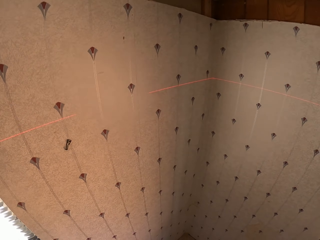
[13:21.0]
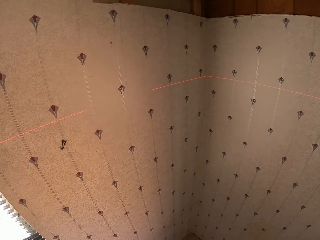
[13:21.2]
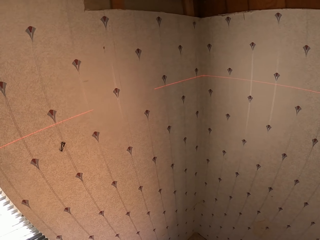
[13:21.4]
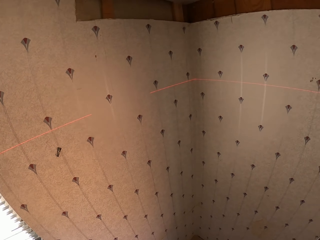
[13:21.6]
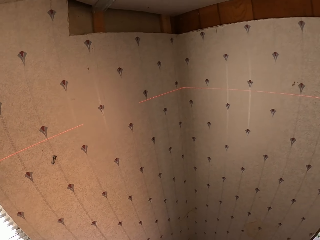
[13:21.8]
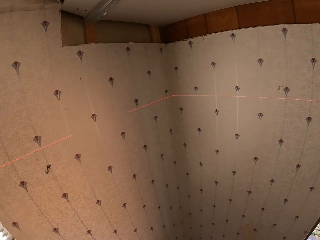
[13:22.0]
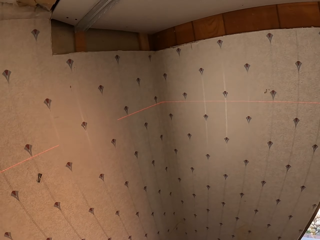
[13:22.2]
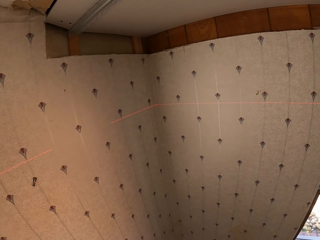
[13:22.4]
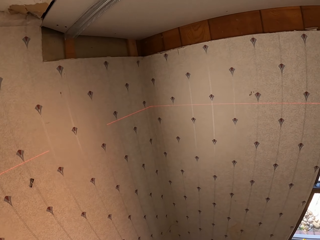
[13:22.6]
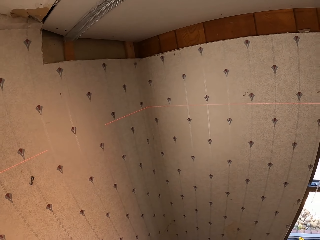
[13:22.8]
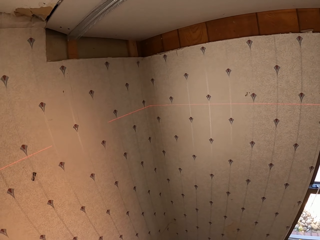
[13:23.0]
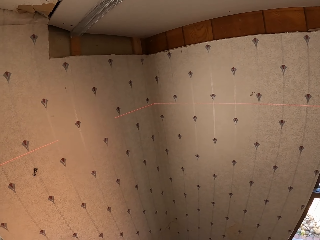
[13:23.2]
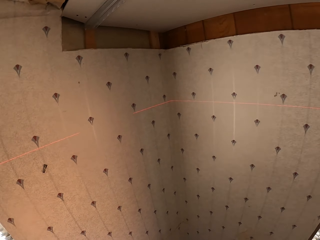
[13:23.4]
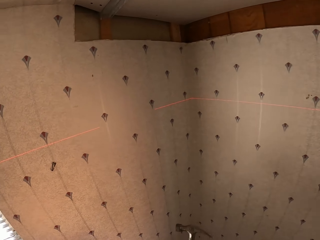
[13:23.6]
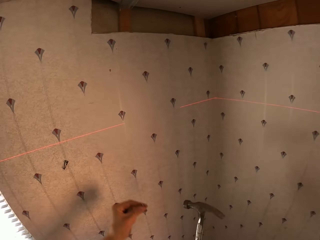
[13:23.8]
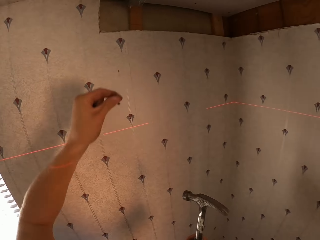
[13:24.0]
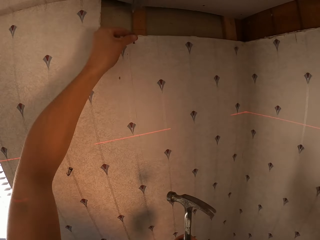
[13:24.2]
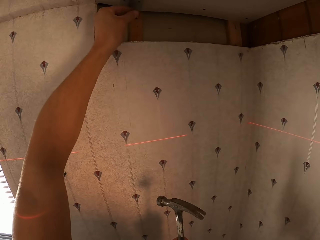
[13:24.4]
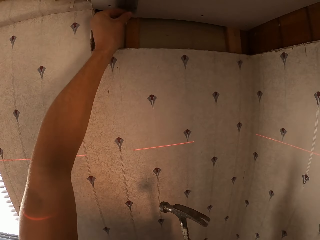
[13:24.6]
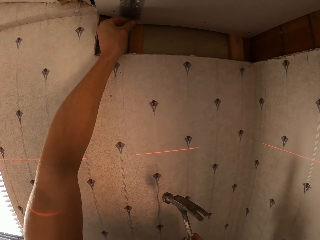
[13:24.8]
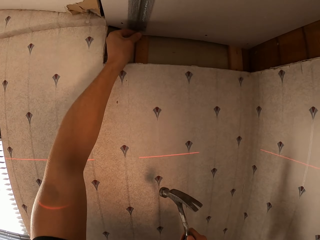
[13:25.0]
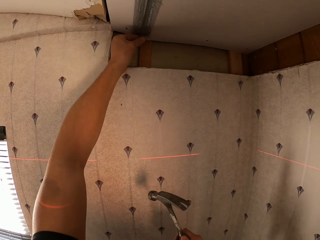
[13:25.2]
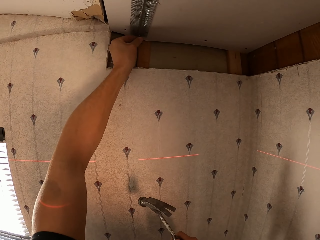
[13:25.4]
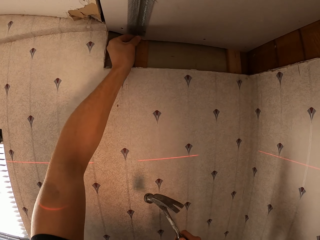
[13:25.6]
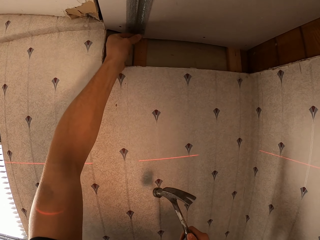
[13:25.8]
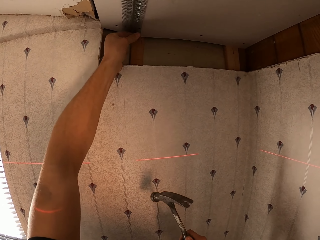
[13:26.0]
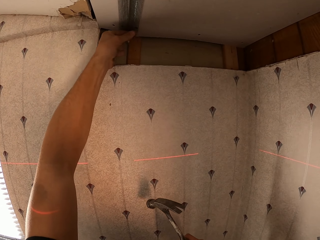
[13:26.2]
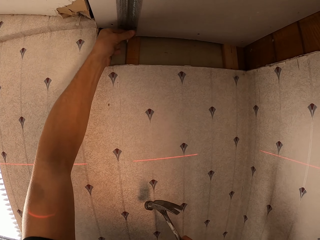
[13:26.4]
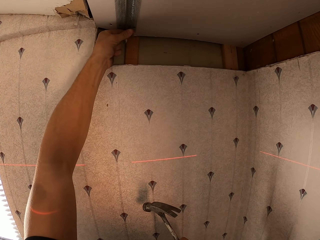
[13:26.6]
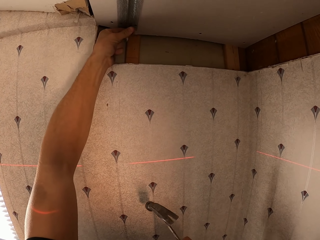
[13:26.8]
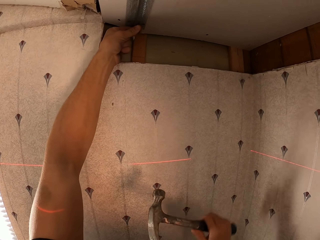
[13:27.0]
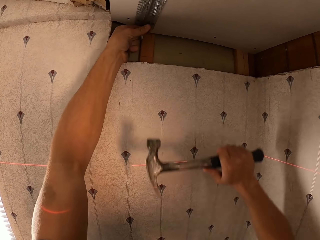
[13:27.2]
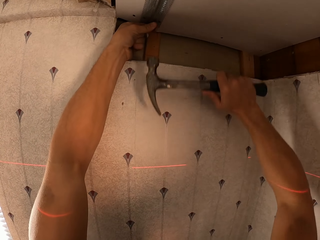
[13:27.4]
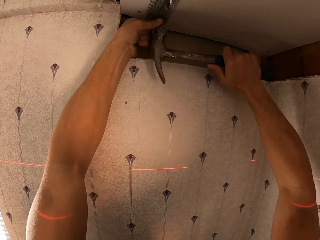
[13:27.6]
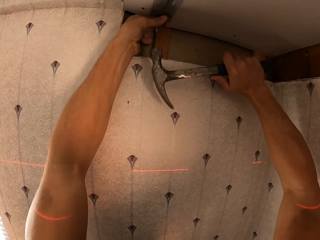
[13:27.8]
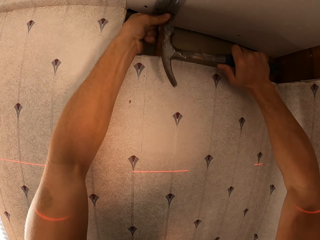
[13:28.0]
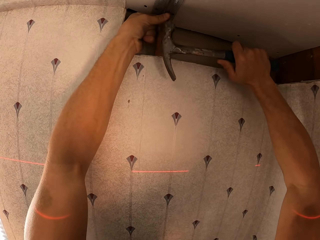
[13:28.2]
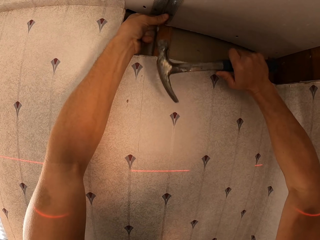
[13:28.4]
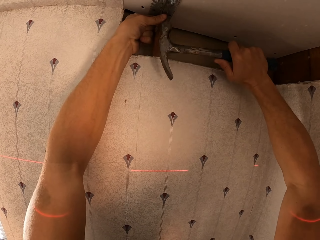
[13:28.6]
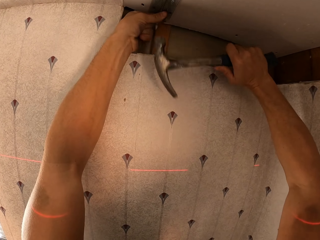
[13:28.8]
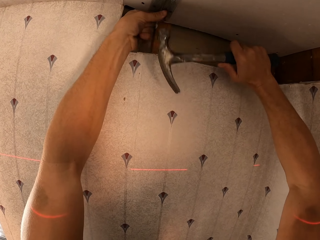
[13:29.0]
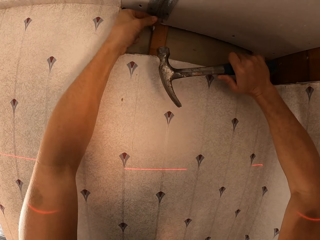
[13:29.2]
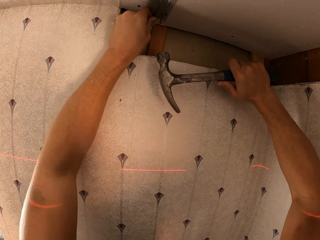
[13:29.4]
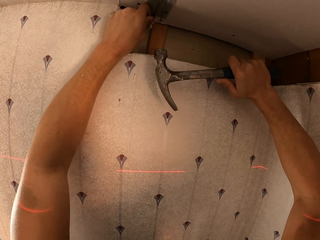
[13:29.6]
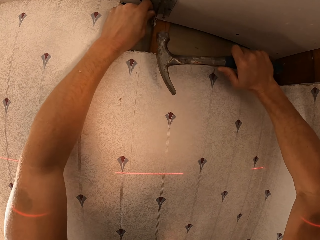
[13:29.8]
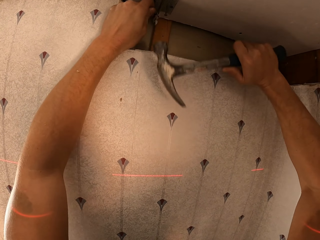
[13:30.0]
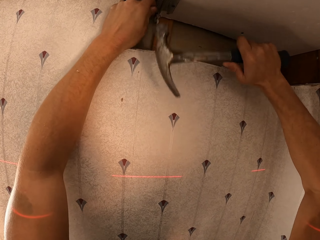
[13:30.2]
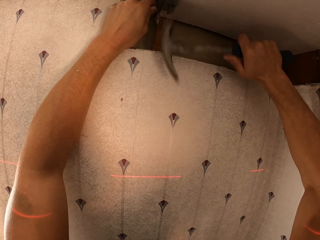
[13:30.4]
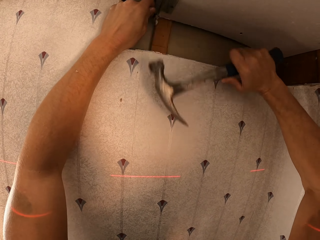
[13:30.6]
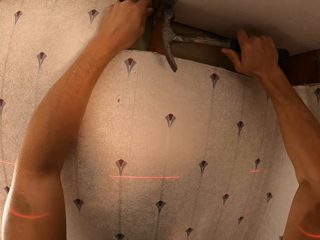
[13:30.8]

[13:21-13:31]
The camera wearer sets a nail on the mesh piece on the ceiling. They nail the mesh piece on the ceiling using the hammer.

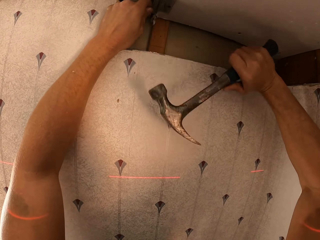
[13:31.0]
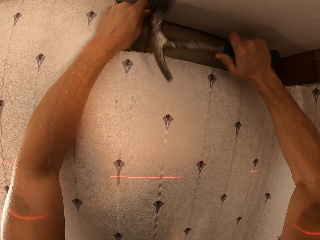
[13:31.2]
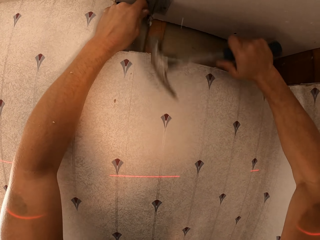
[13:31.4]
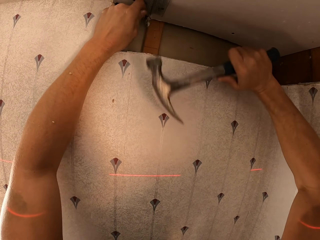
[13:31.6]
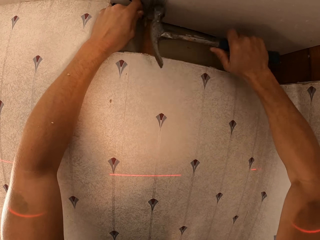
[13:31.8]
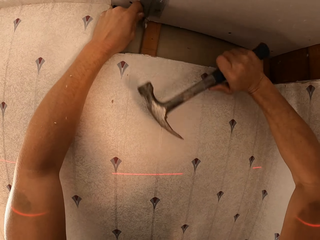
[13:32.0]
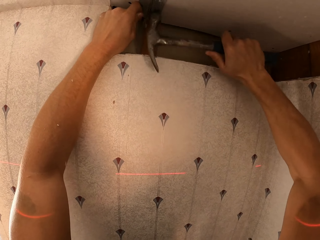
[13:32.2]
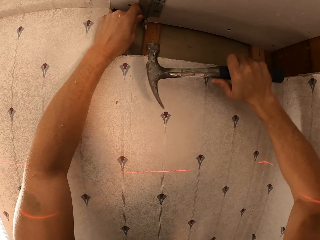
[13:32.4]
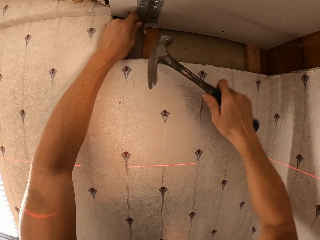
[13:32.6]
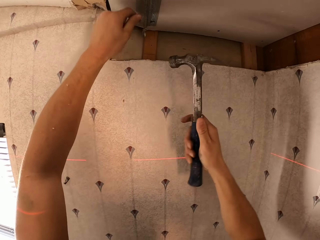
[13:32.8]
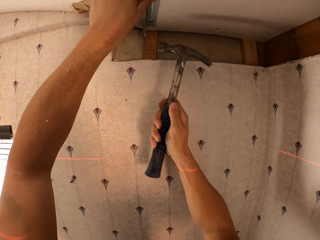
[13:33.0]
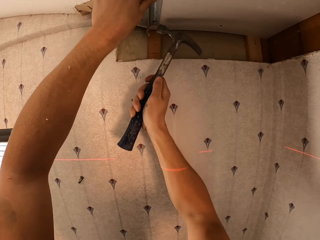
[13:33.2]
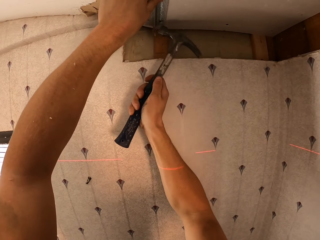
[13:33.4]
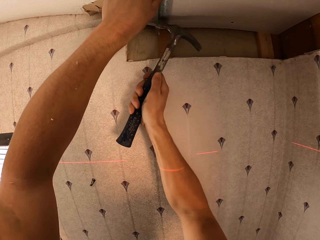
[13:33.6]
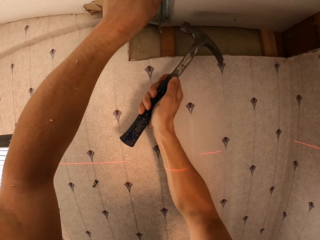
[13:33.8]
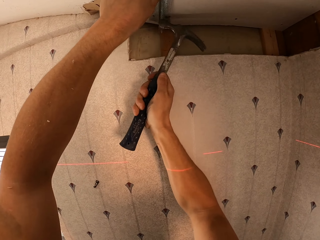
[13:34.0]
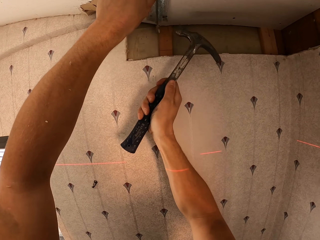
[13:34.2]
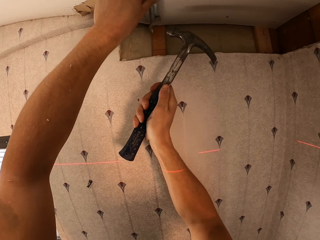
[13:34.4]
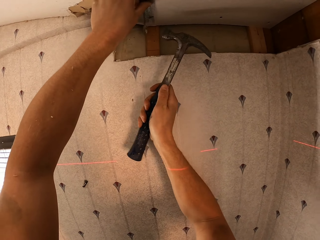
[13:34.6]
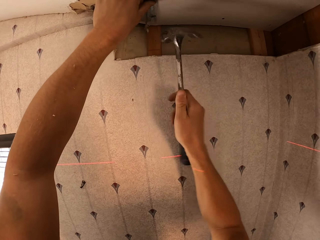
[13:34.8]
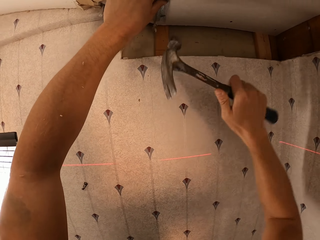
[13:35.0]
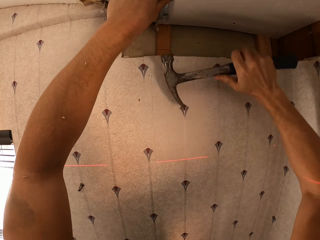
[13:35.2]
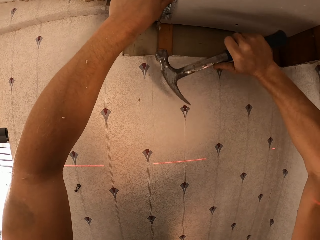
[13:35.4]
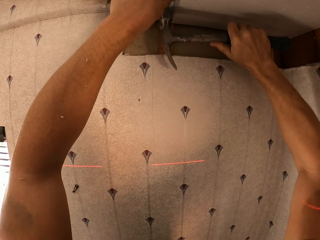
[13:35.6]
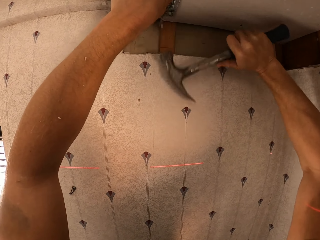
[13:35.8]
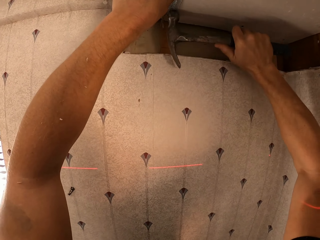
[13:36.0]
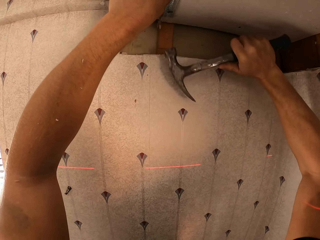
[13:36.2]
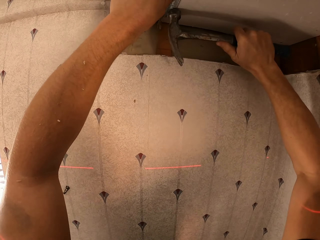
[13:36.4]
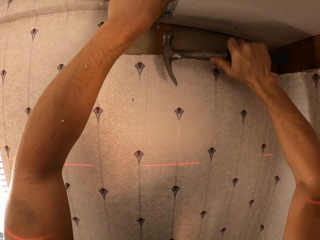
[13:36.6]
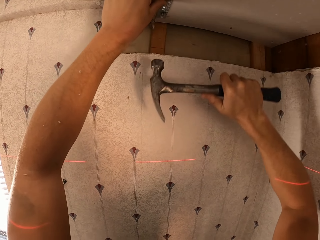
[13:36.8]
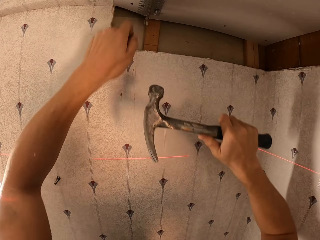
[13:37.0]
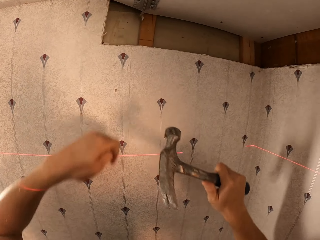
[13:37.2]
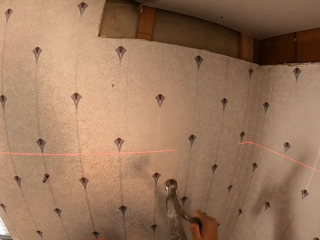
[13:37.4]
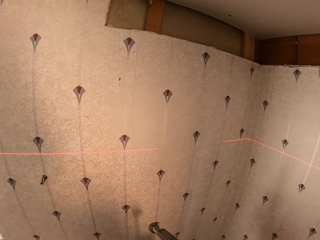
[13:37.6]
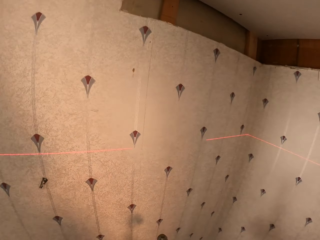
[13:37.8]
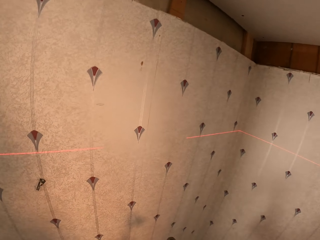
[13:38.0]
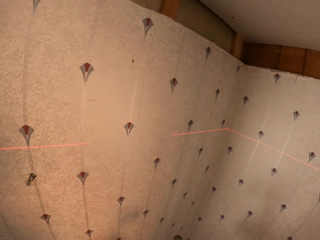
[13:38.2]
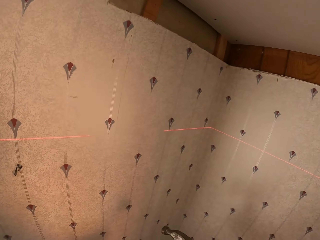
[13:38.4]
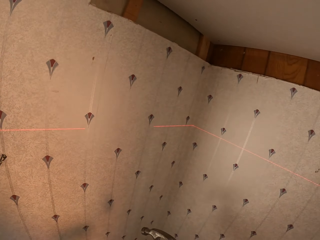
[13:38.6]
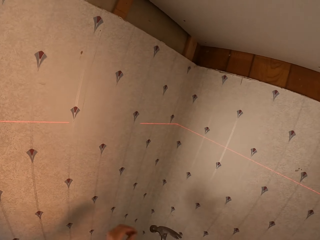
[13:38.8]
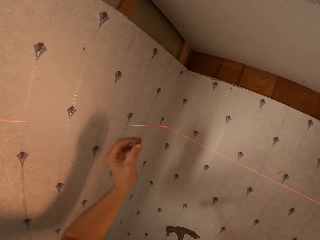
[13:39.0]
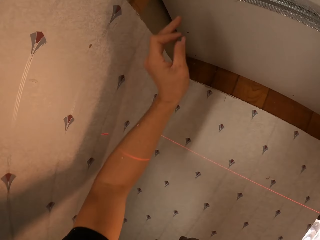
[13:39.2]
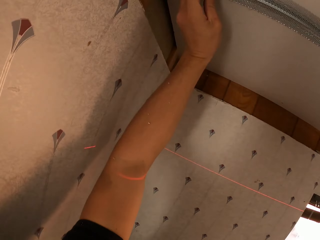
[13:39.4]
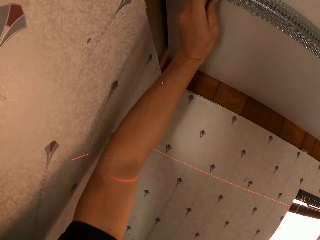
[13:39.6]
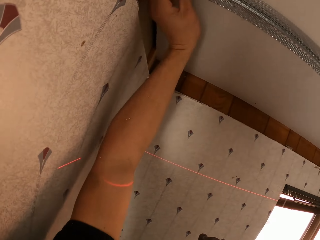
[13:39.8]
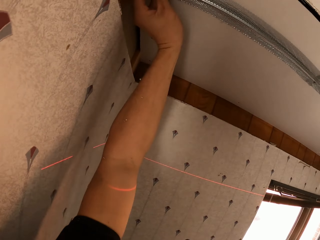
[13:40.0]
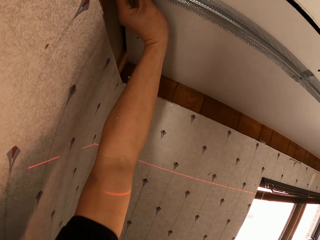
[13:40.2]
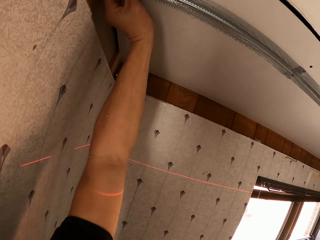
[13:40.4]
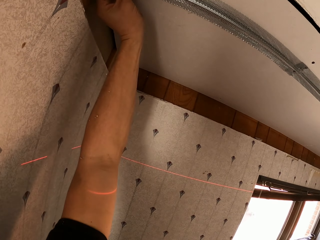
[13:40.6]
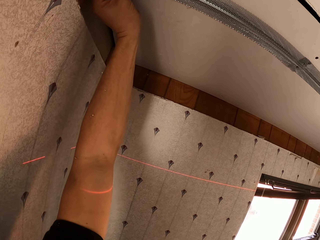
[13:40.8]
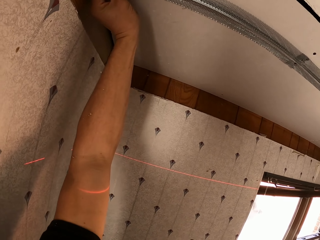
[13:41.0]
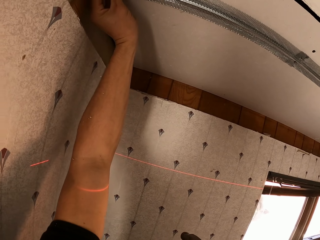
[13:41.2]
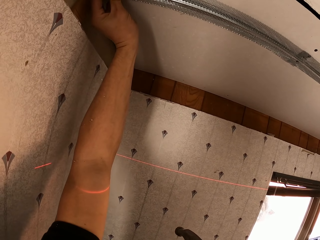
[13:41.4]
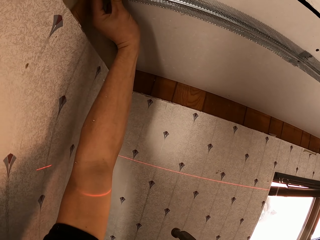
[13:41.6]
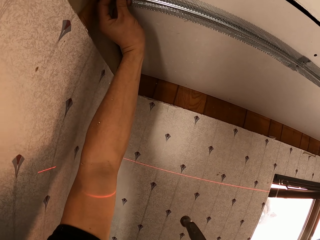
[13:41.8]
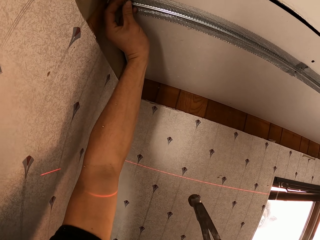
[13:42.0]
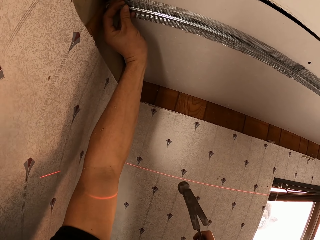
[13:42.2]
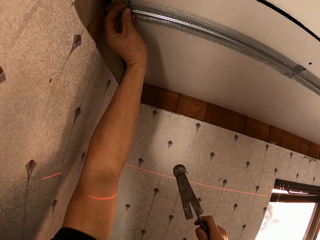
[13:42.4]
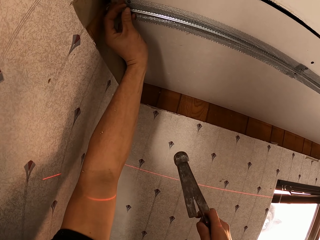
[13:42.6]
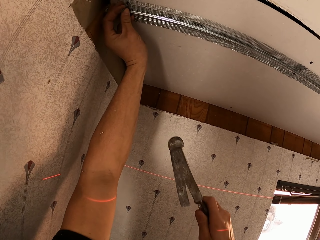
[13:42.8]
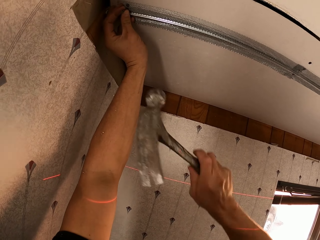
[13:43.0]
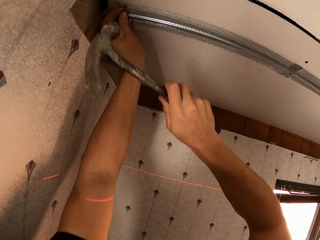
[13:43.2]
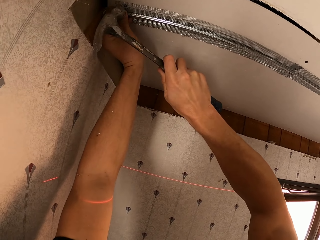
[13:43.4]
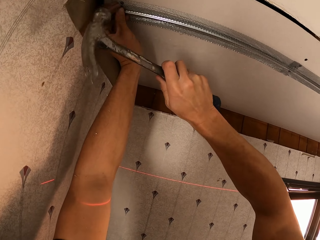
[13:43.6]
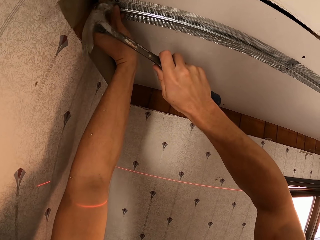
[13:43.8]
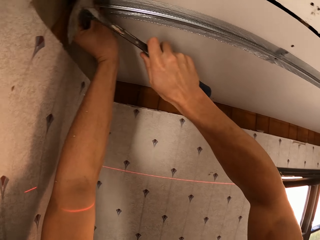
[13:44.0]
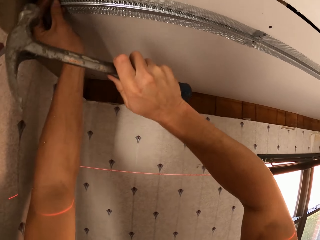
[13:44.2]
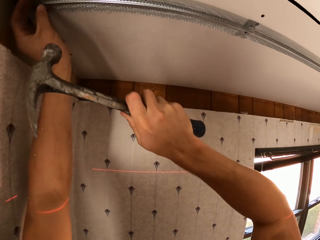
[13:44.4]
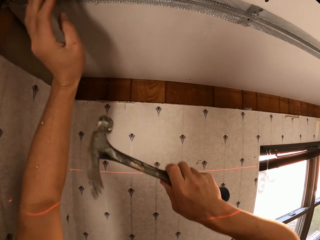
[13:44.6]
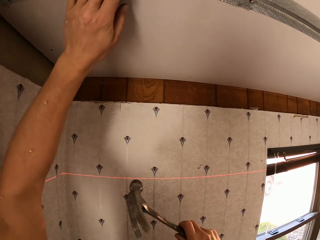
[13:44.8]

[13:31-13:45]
The camera wearer removes his hands from the ceiling. He adjusts the nail with the hammer. He nails the mesh piece on the ceiling using the hammer. He removes his hands from the ceiling. He looks towards the wall. He sets a nail on the mesh piece on the ceiling. He nails the mesh piece on the ceiling using the hammer.
